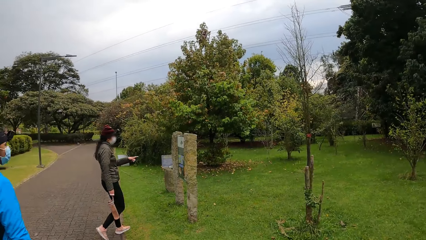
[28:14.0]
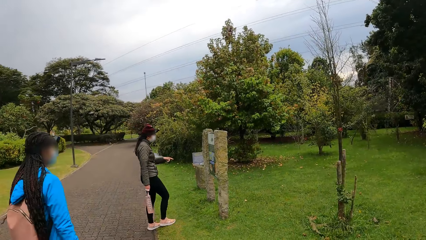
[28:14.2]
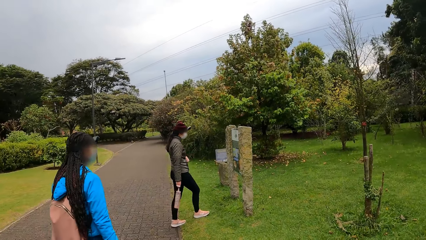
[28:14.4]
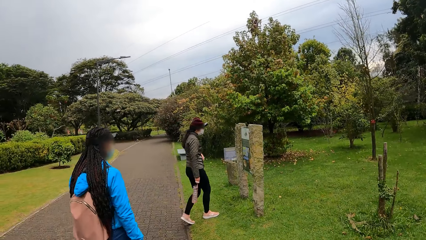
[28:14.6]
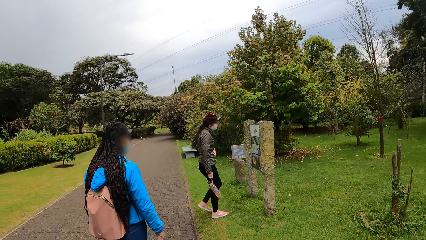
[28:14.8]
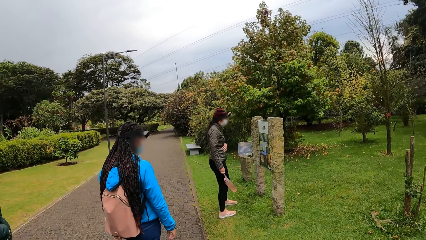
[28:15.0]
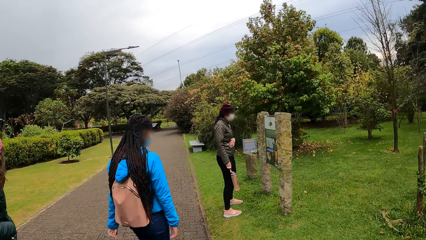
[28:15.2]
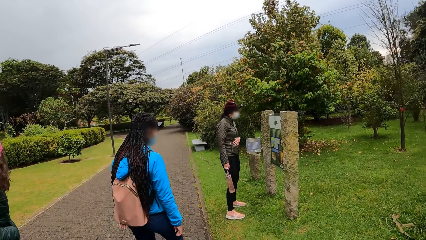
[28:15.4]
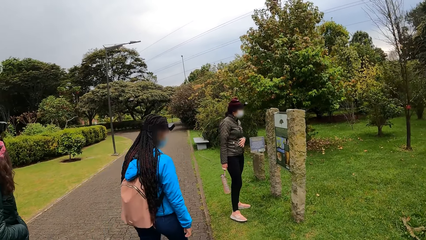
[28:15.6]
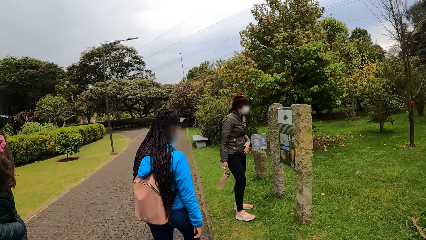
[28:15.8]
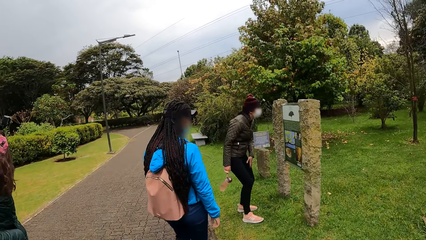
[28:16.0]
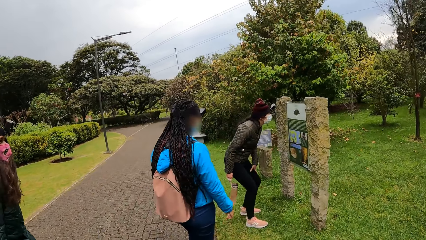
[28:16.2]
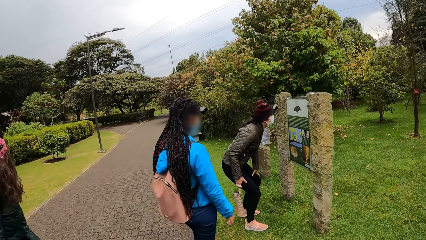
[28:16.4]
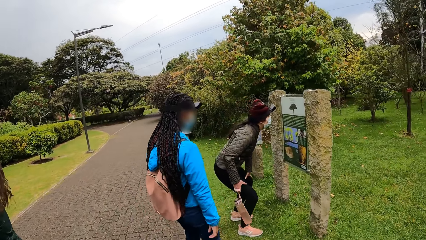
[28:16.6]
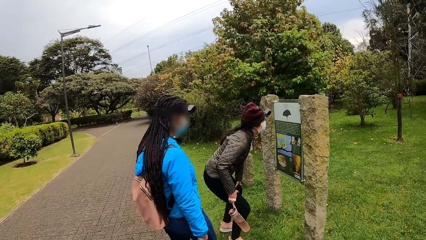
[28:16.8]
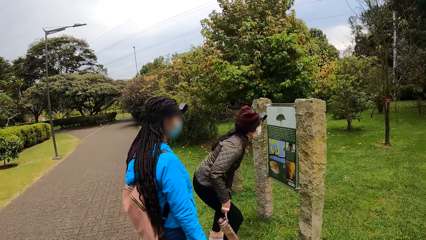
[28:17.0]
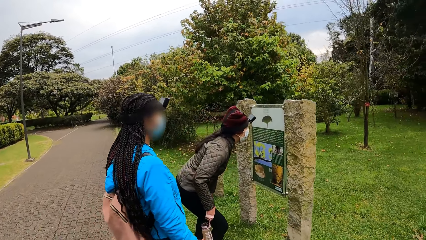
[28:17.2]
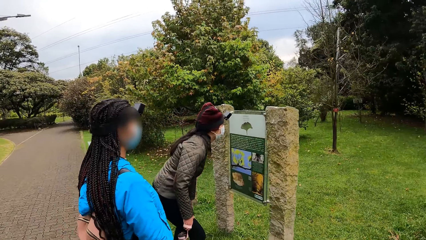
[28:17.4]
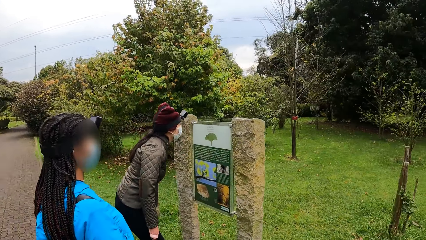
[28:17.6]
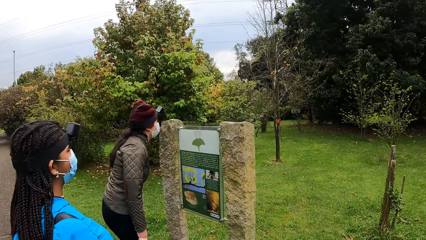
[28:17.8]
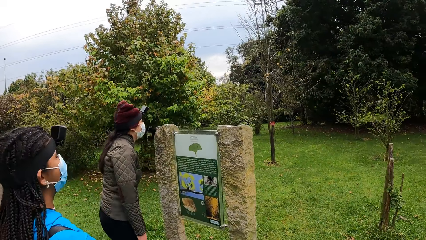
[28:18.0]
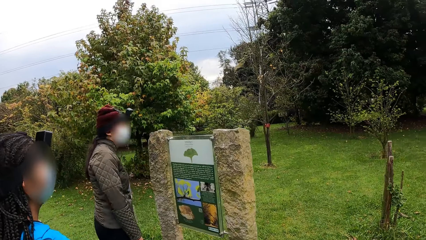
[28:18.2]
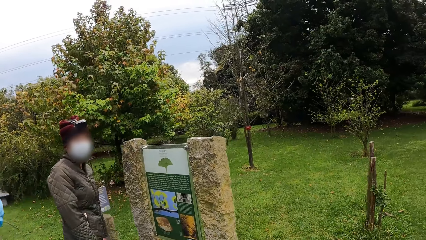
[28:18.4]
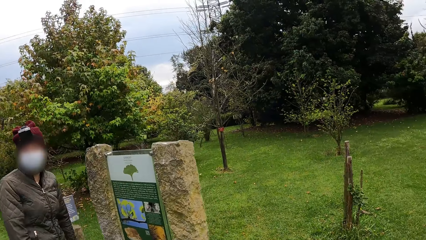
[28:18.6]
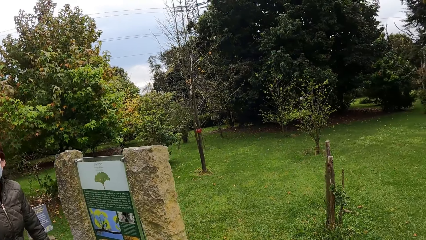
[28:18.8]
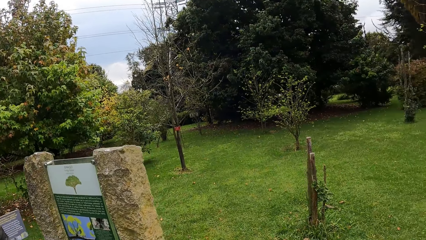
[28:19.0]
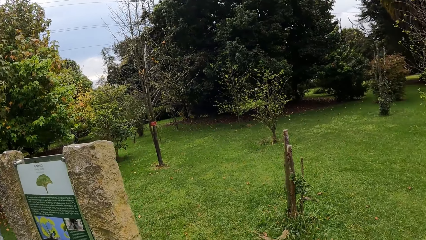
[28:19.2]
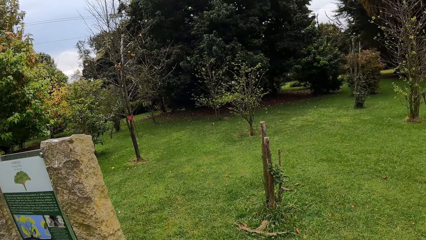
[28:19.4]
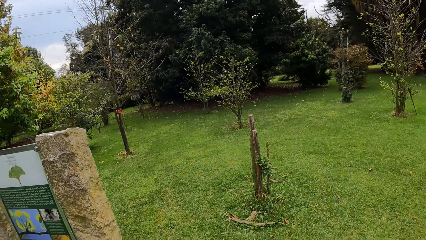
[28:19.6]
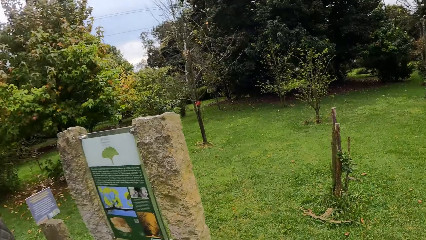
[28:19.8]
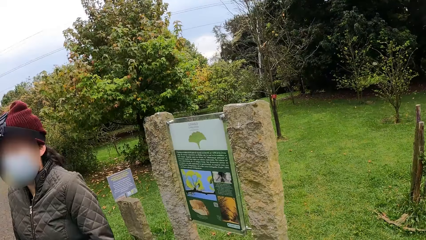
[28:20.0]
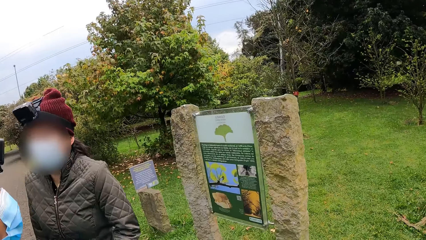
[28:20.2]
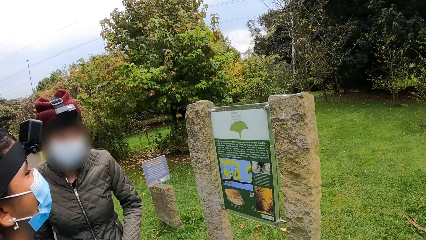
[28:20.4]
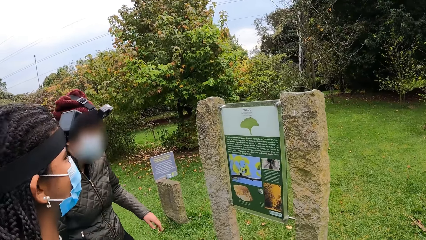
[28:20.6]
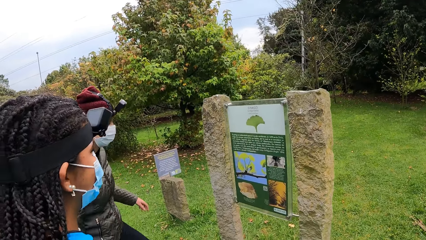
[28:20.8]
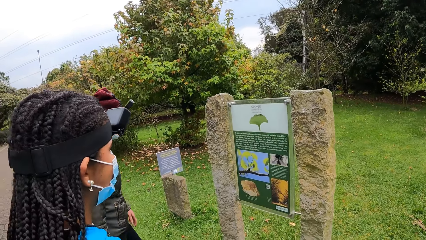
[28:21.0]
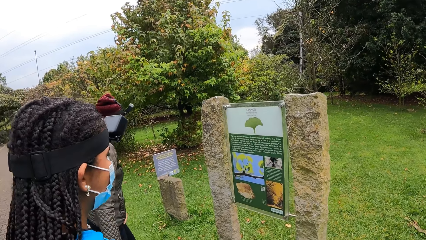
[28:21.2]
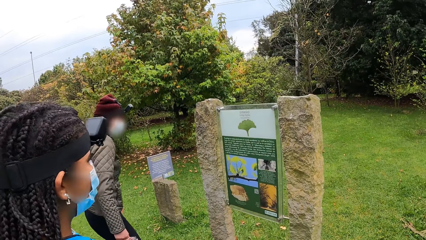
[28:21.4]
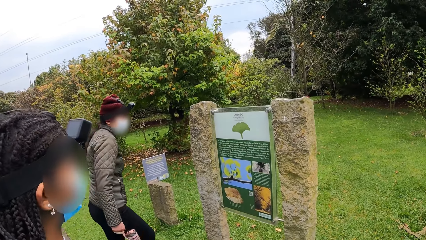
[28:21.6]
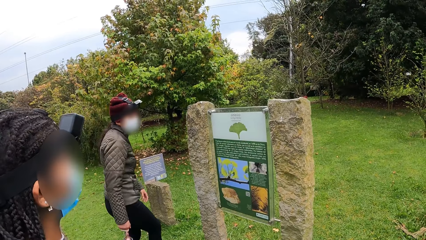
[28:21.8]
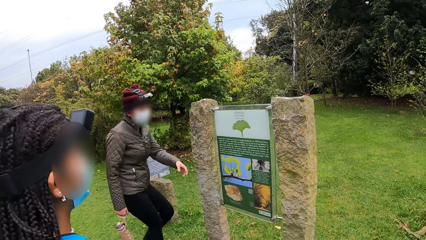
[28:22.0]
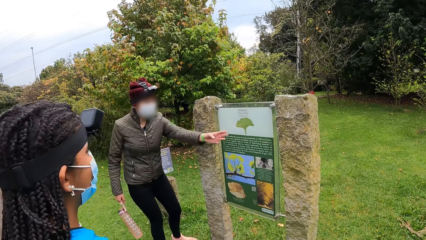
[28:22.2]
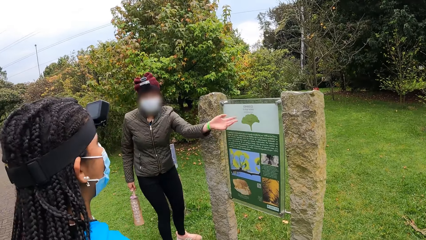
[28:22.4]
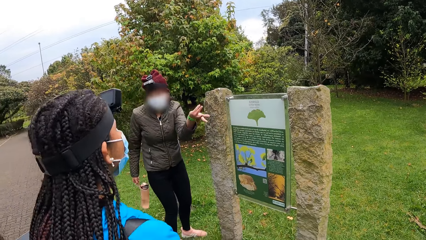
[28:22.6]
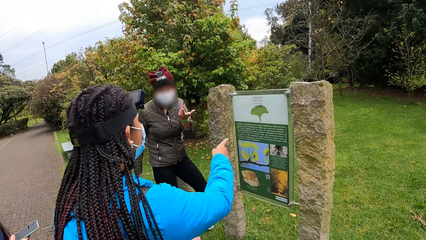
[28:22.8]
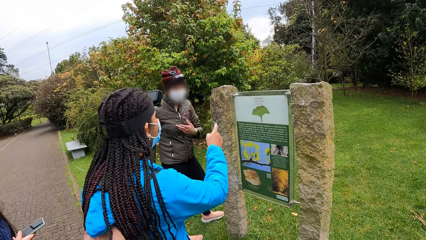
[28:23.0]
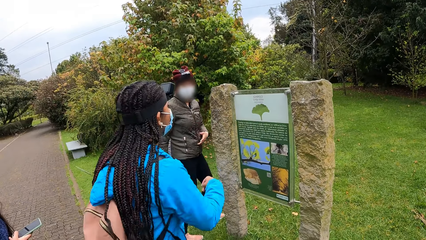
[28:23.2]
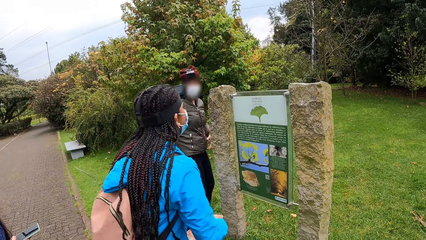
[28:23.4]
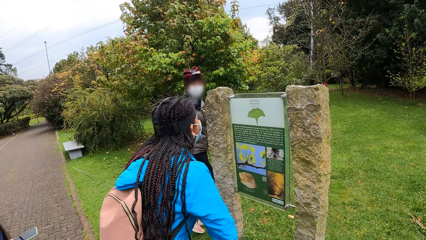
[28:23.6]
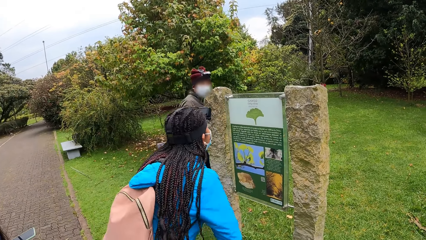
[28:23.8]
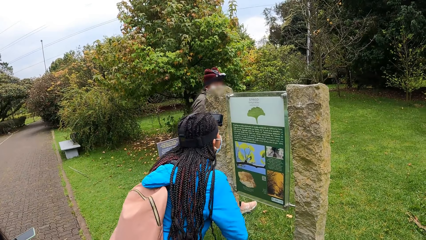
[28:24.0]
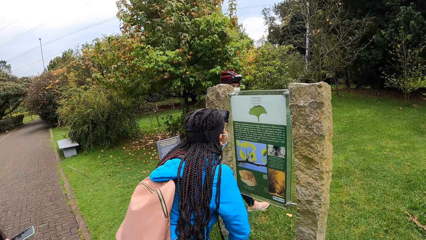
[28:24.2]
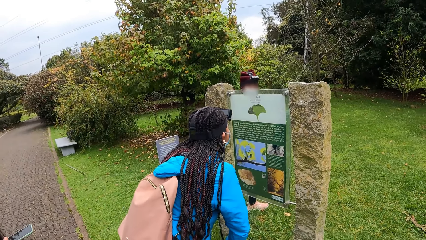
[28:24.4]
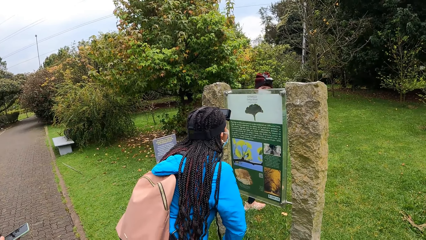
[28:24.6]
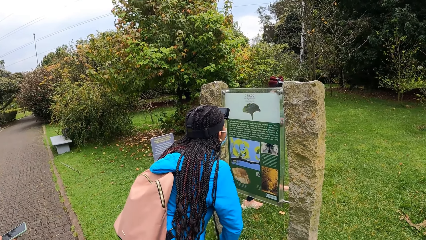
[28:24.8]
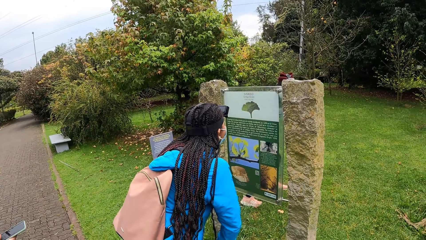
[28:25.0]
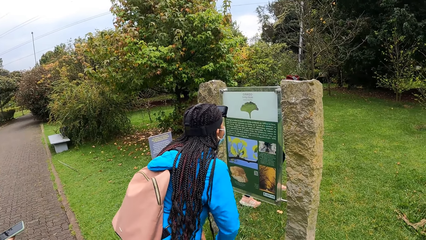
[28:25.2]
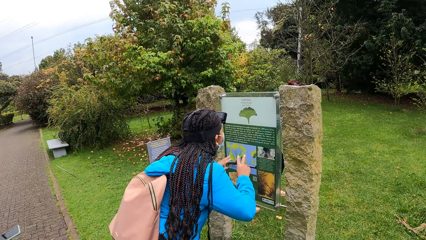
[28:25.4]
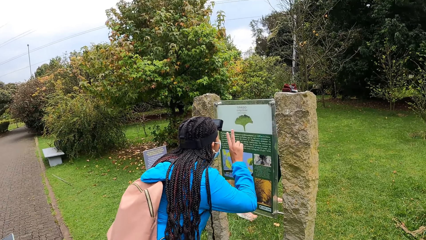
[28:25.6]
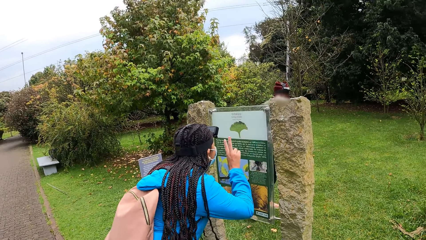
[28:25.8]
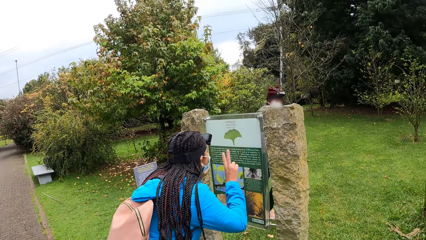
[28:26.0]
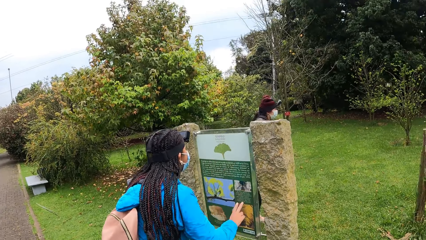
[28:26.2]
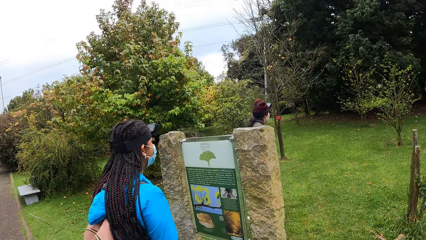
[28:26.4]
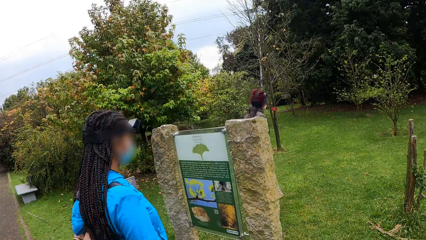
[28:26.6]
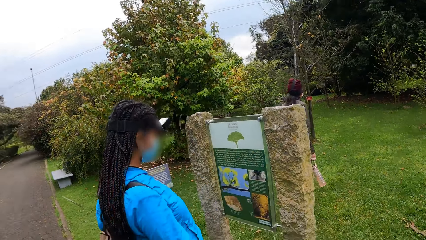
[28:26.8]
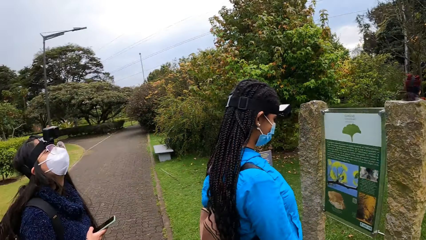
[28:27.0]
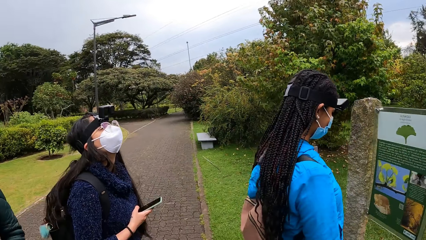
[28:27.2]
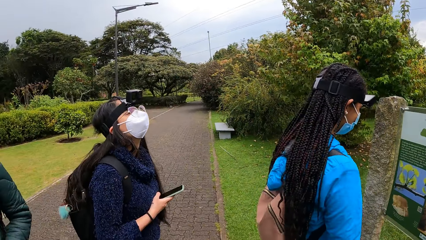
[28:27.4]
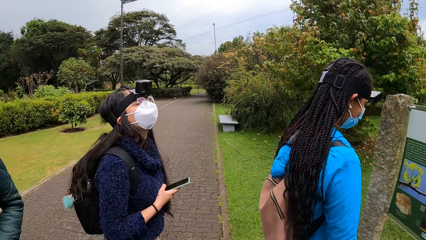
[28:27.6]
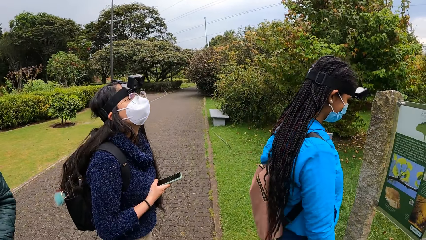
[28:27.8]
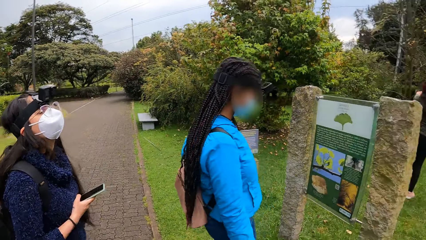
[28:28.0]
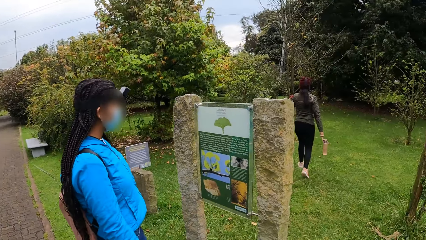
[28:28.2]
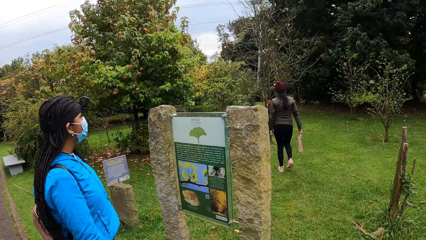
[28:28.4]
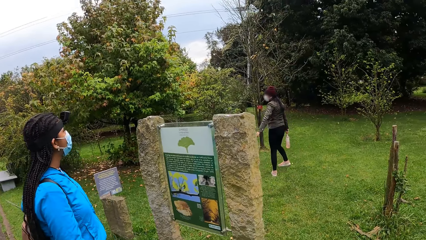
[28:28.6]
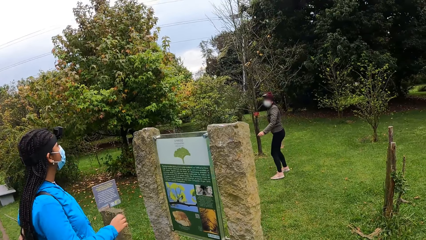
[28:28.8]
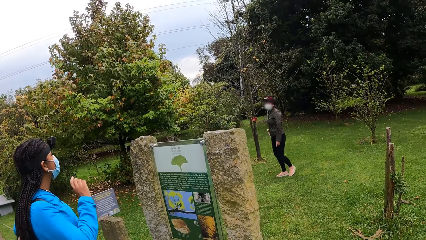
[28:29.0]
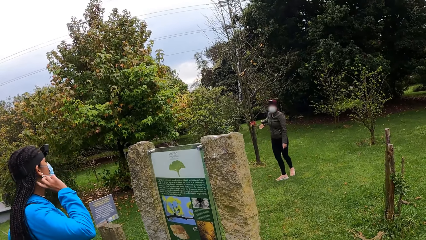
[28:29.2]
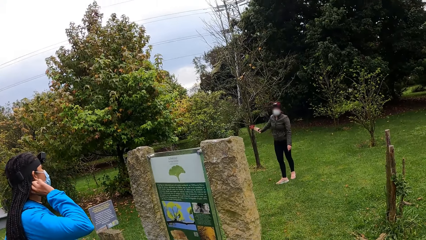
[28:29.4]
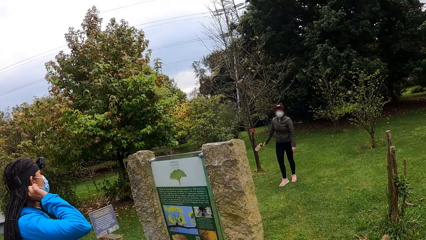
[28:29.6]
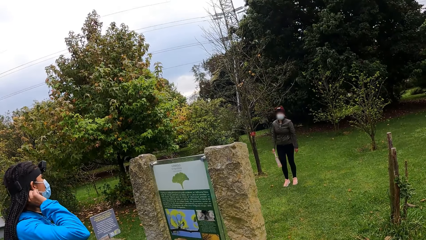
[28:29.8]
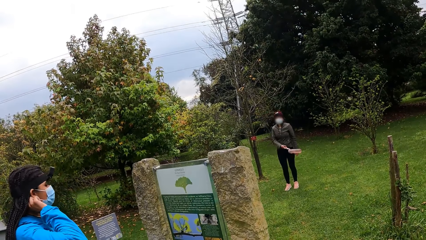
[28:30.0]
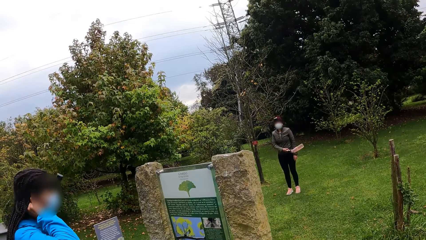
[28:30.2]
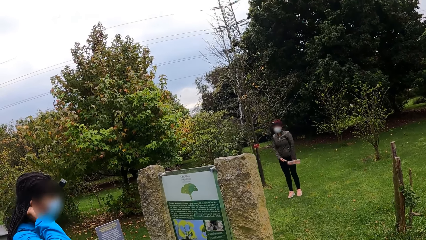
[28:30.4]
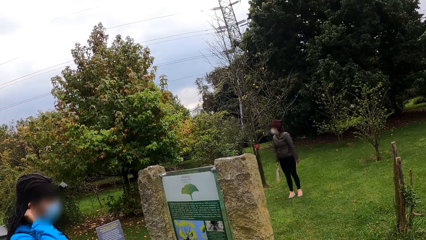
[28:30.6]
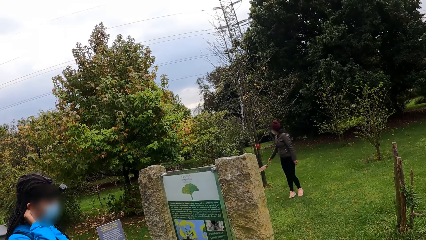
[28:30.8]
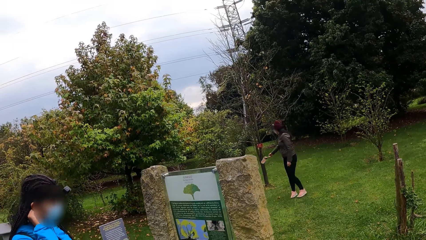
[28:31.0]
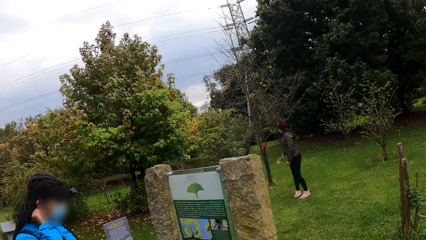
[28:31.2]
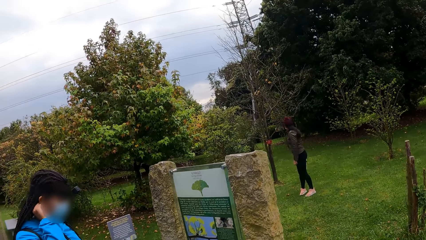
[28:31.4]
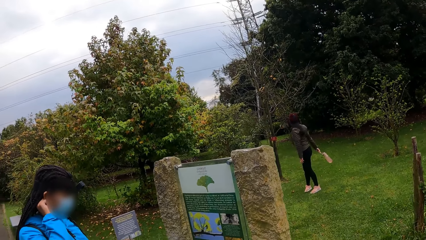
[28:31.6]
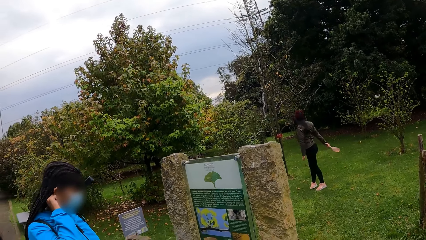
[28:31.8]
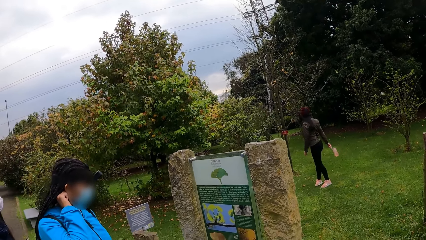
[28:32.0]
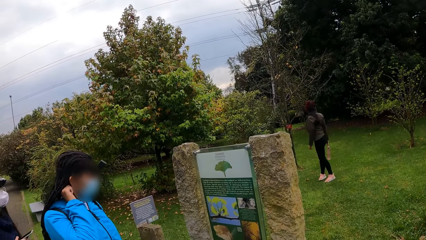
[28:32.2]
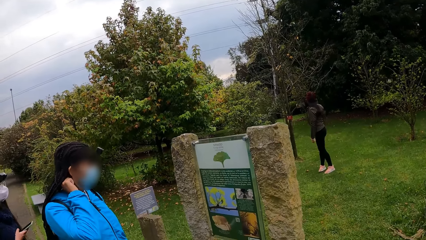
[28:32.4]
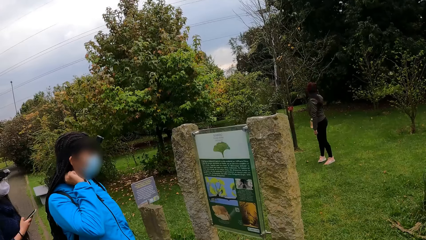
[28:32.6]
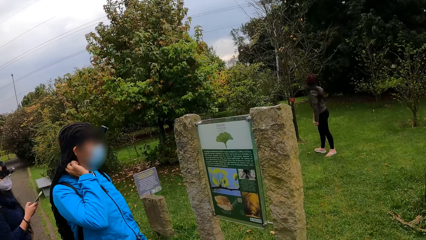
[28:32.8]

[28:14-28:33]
A woman looks at a sign post. The camera wearer walks on the pavement. They look at a woman and another woman conversing. Another woman looks at the sign post. She scratches her hair with her right hand.
